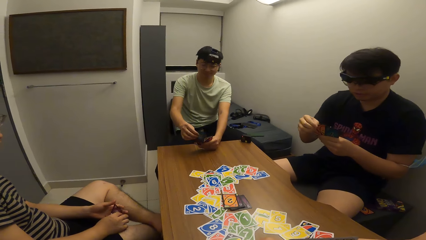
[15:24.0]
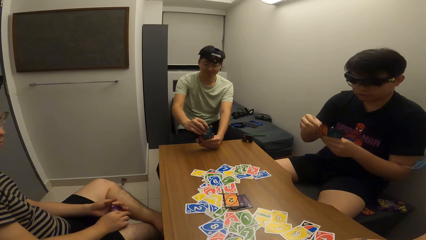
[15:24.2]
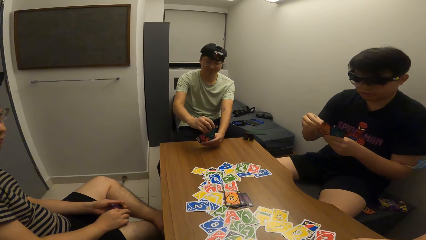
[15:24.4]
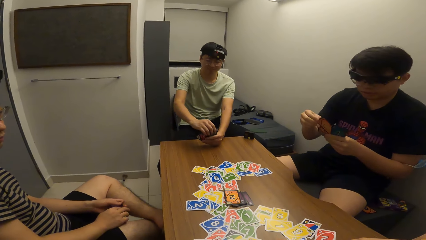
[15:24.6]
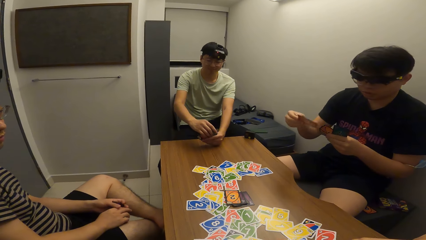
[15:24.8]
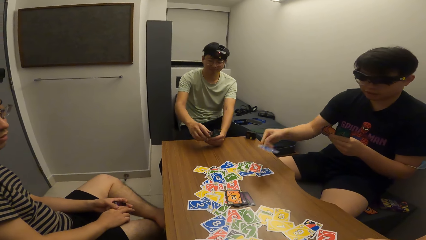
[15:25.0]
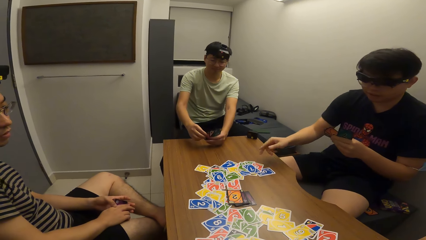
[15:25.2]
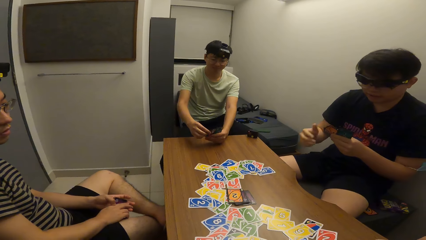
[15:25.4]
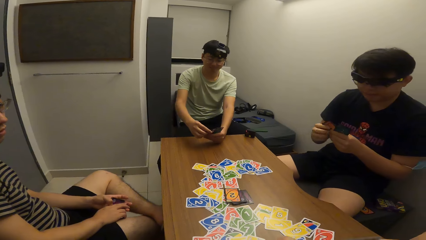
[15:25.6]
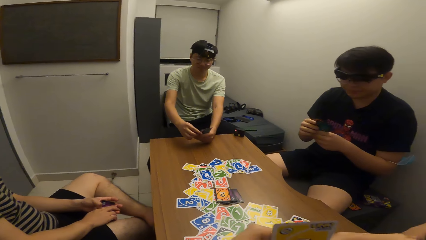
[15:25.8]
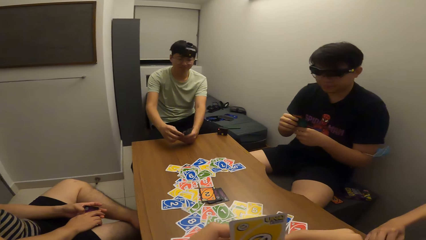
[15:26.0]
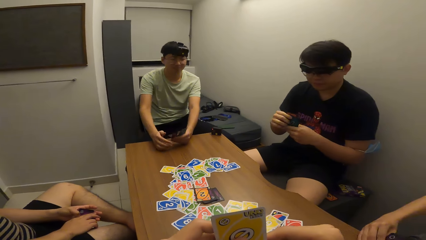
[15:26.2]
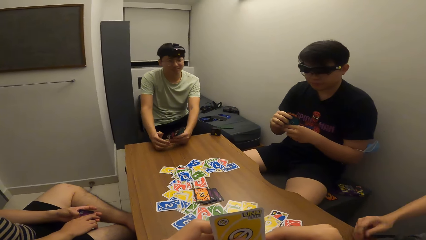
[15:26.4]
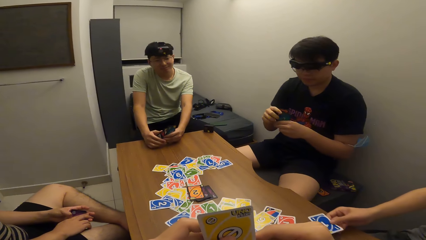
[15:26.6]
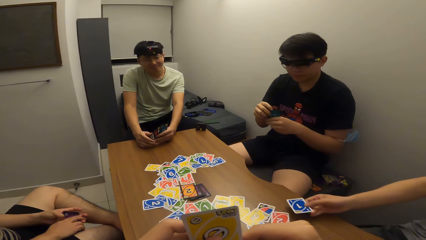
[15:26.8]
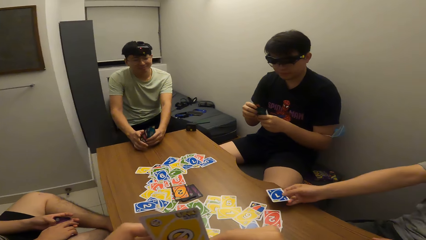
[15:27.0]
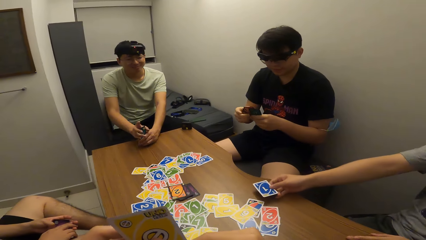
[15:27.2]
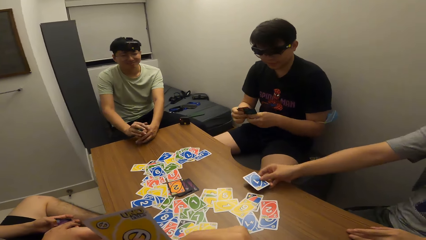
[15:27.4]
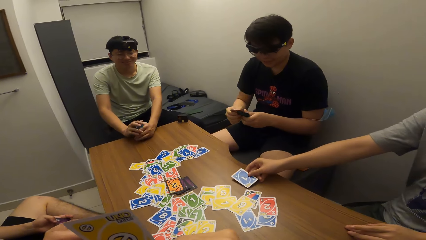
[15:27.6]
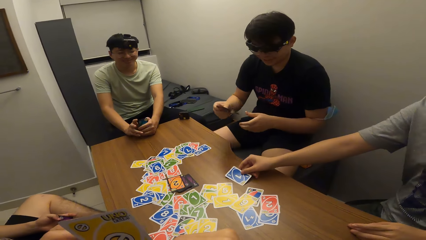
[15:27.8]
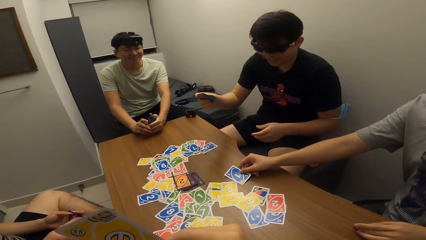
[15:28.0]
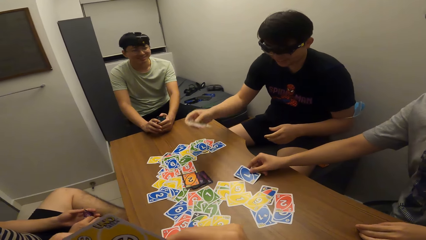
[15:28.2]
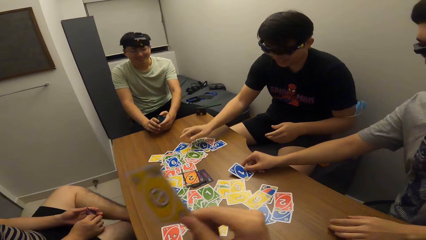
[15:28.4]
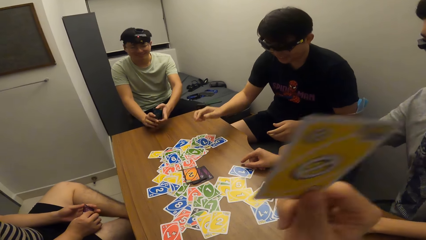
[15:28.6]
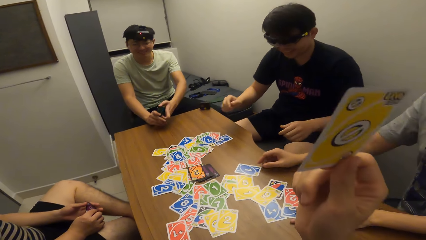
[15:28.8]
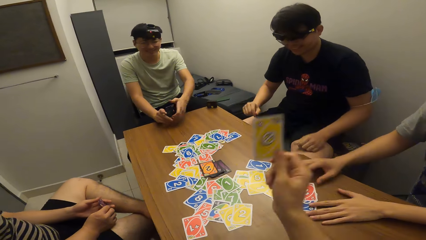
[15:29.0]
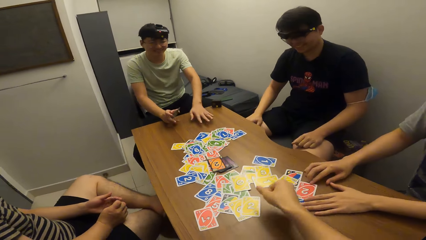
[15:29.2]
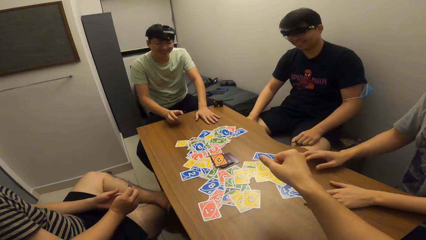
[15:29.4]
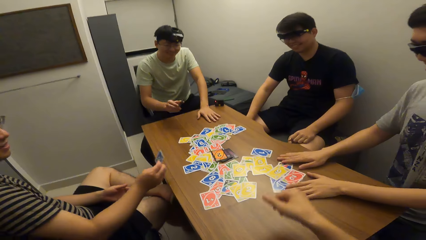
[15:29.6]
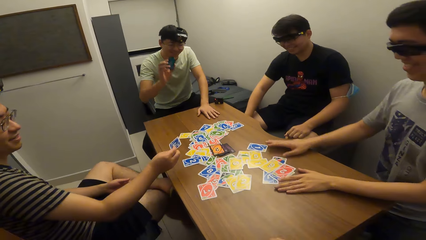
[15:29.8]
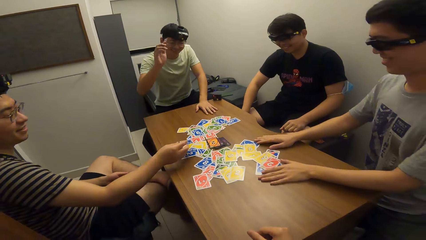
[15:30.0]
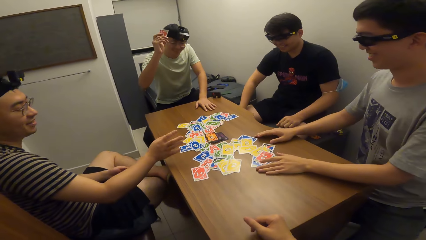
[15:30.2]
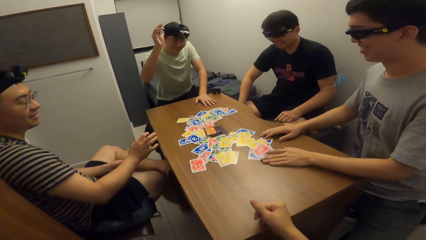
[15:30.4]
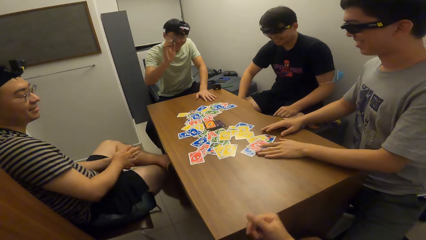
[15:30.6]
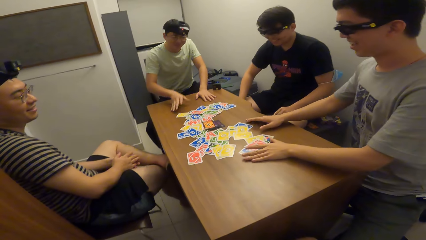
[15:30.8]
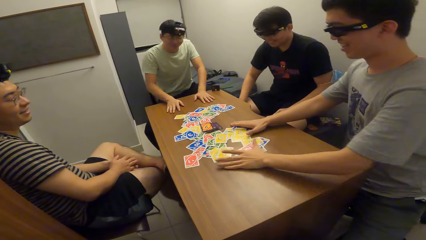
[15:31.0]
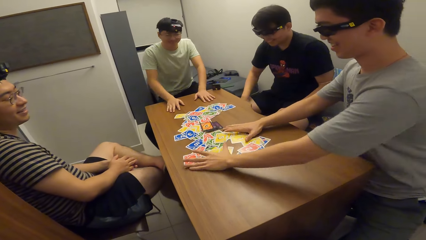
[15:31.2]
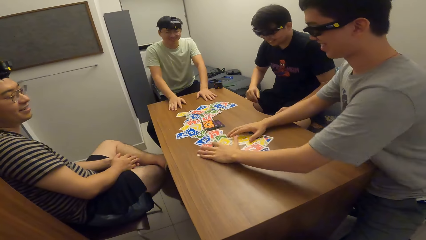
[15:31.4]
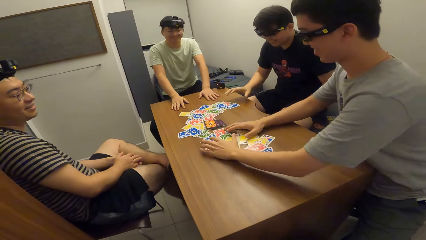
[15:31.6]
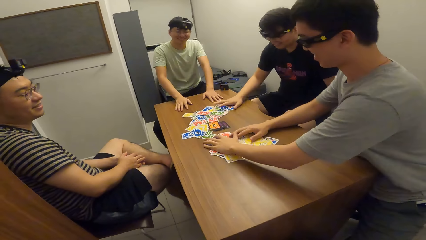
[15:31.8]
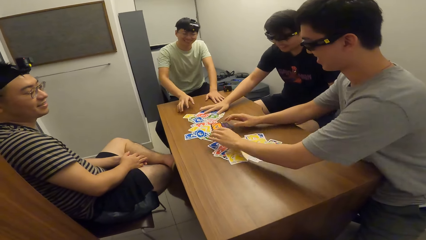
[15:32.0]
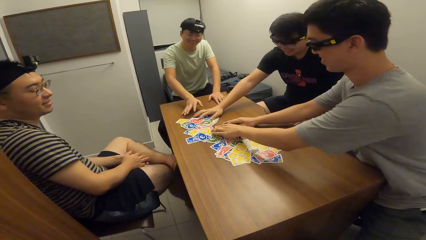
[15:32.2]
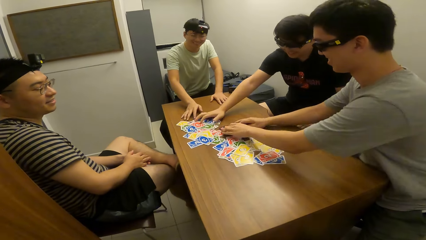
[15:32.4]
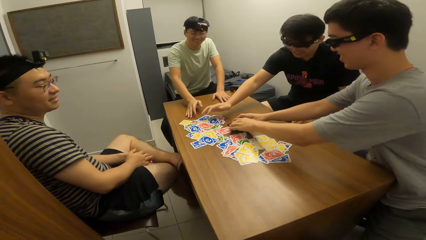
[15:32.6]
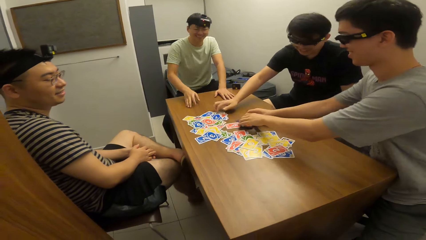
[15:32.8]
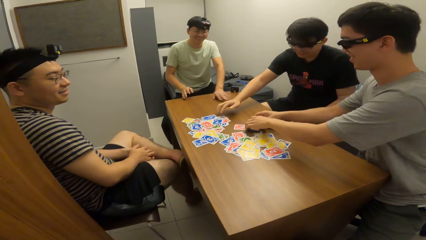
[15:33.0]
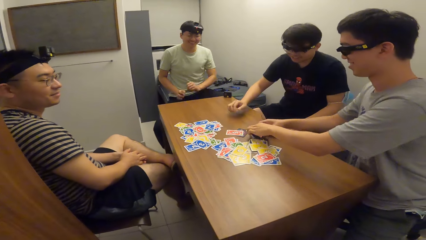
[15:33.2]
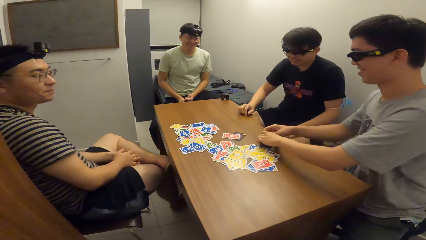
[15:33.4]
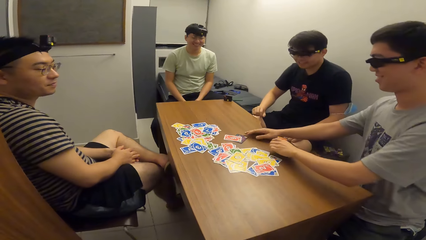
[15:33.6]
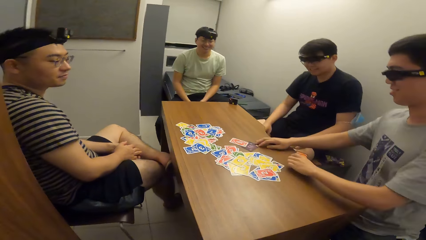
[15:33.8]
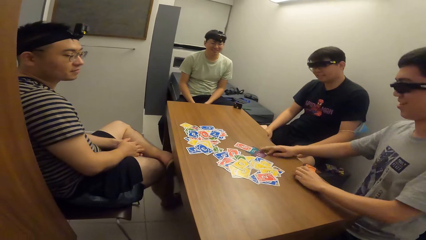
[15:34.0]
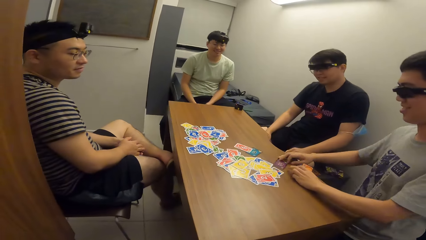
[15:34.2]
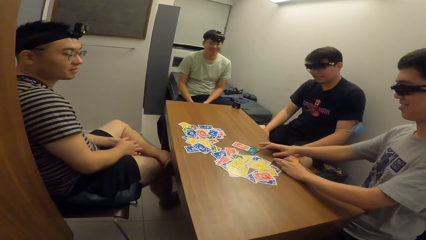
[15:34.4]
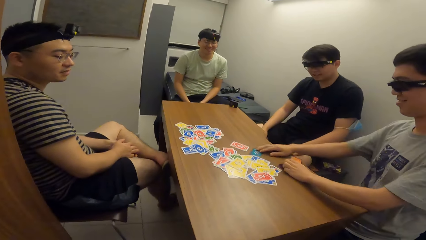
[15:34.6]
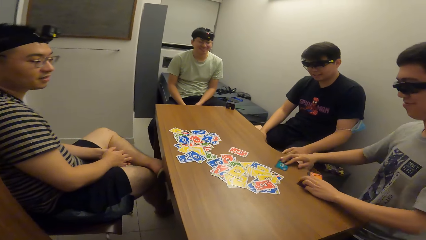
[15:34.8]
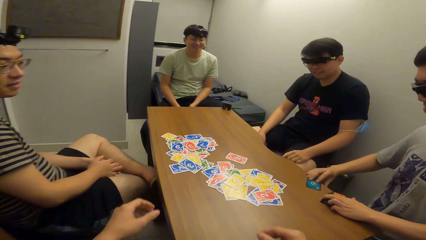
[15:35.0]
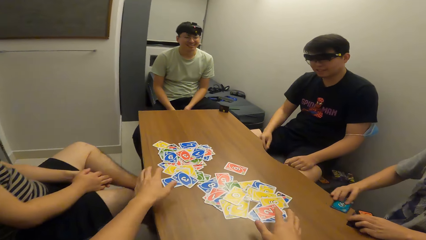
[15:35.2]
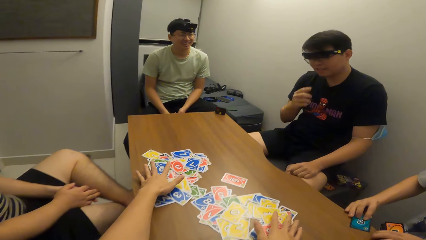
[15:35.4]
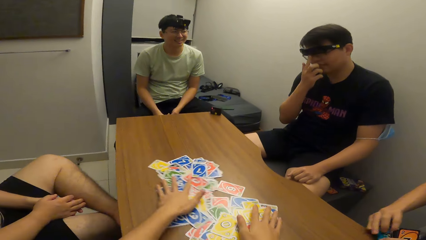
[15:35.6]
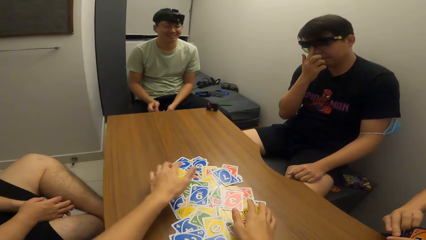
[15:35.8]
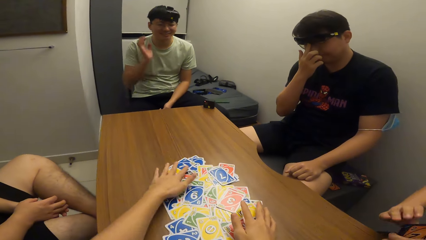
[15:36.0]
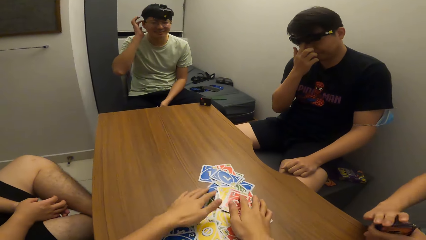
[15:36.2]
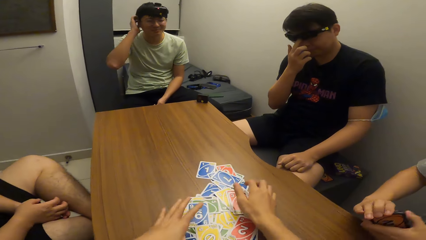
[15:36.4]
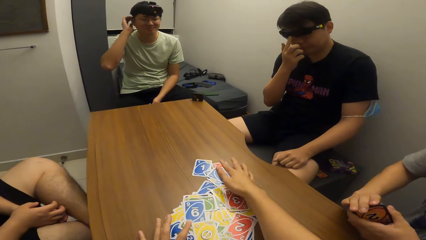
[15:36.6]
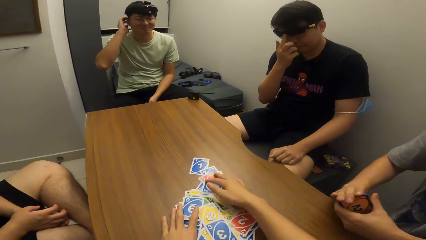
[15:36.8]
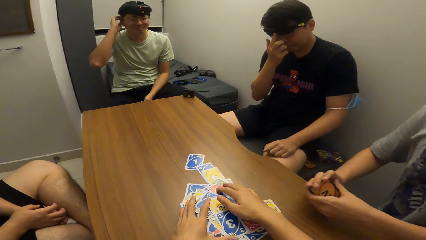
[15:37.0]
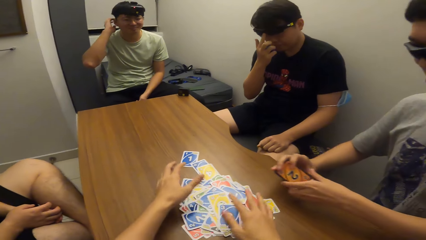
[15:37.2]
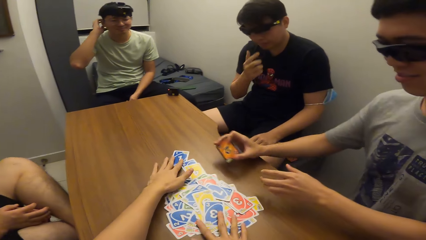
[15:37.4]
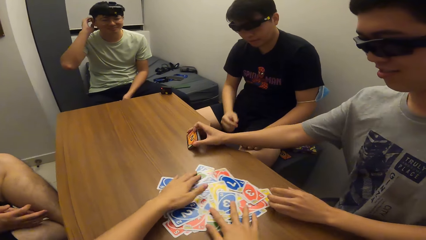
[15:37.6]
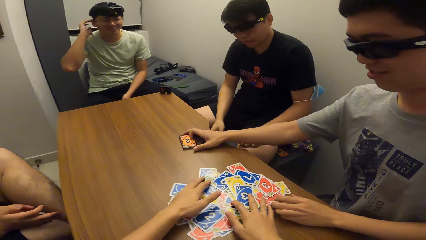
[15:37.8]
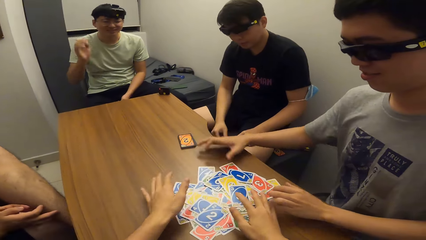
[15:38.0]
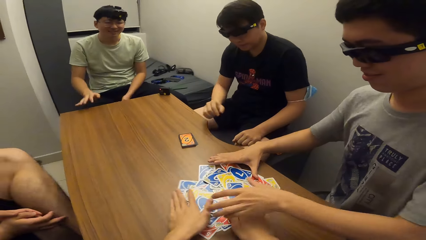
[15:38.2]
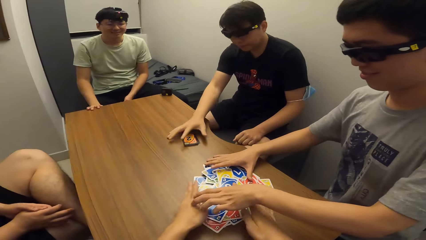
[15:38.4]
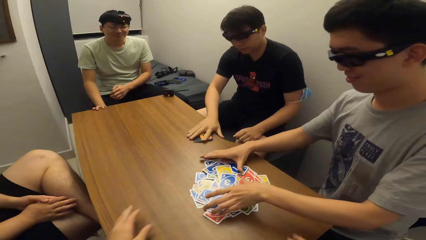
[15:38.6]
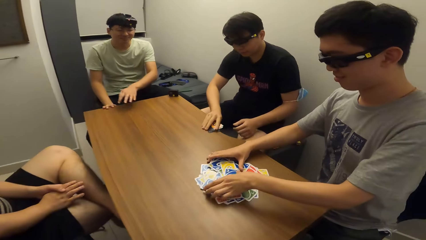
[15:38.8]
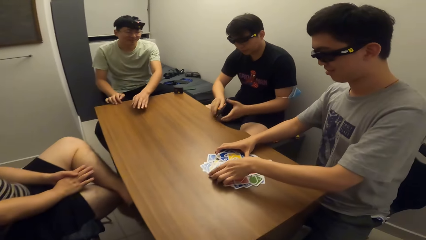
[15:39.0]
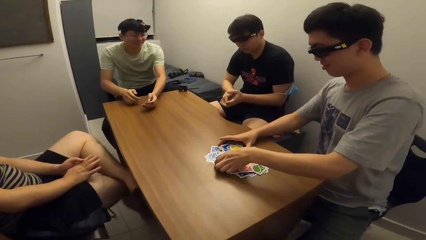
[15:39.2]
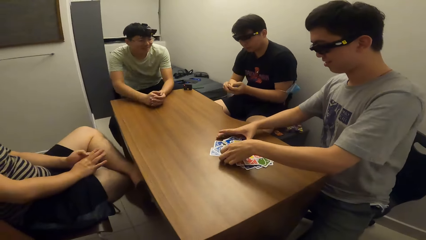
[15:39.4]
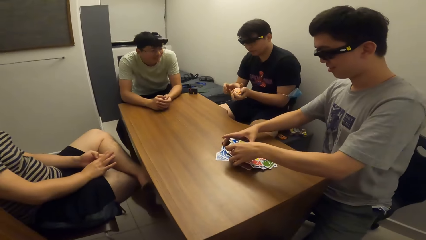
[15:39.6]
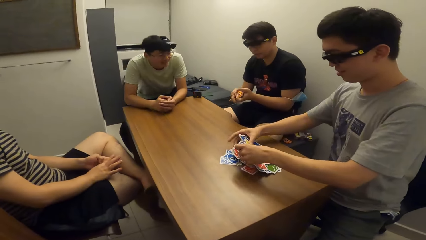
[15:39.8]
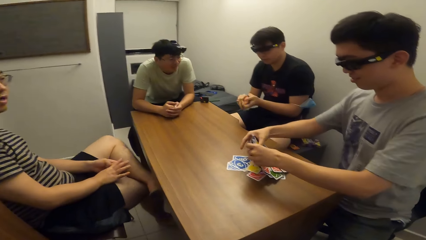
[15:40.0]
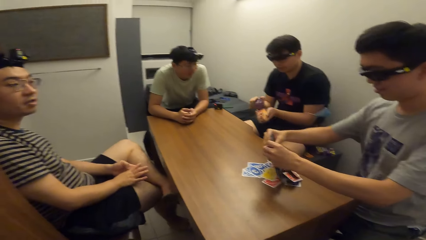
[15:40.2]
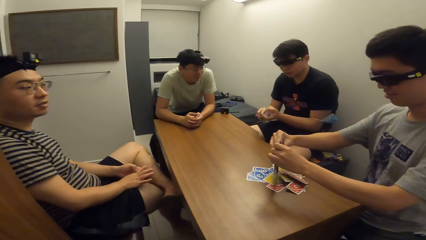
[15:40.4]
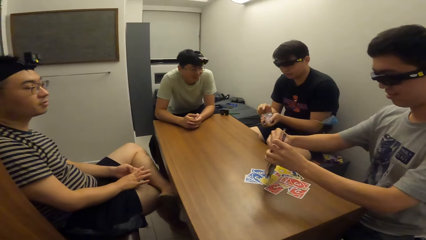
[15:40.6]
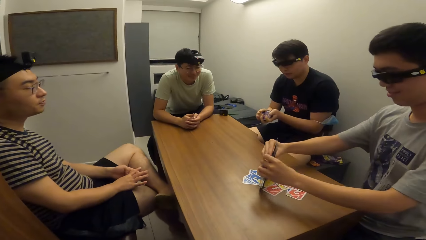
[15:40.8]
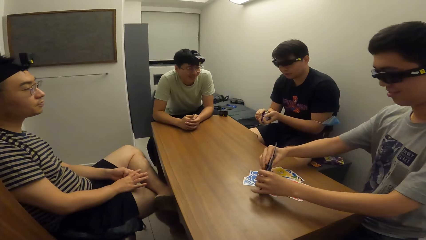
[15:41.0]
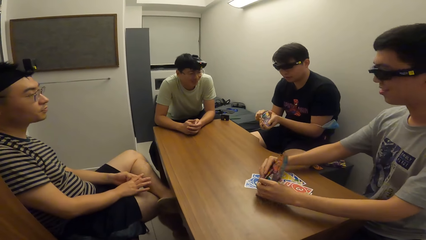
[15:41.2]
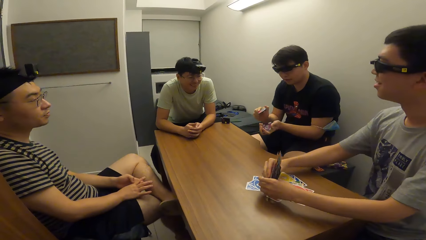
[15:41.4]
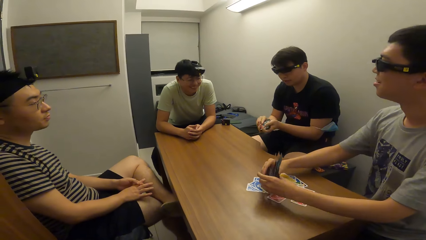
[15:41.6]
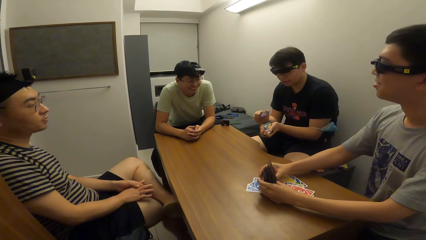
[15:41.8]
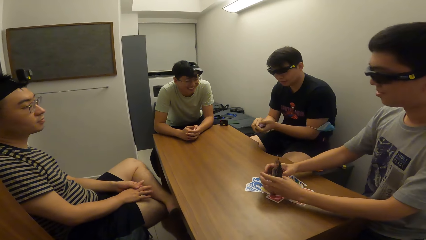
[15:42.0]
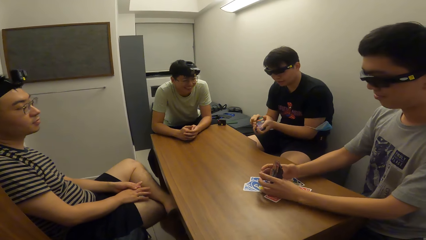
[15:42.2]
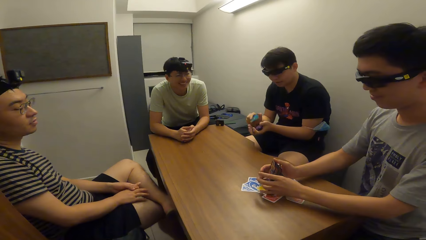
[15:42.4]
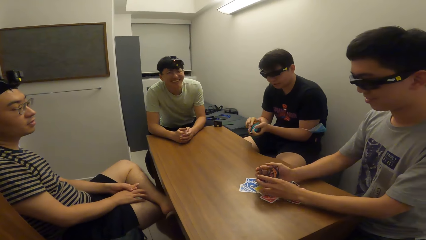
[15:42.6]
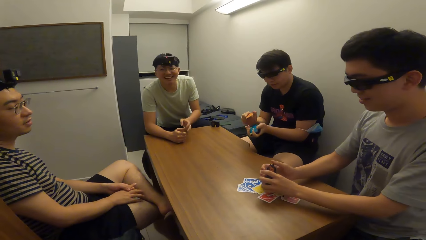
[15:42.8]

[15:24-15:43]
The first man plays a card on the table with his right hand. The second man plays a card on the table with his right hand. The first man drops the cards in his right hand. The camera wearer drops the cards in his right hand on the table. The second man adjusts the cards on the table with both hands. The third man drops the cards in his right hand on the table. The second man shuffles the cards on the table. The fourth man drops the cards in his right hand. The second man adjusts the cards on the table with his right hand. The first man shuffles the cards on the table. The second man picks cards from the table. The camera wearer adjusts the cards on the table with both hands. The first man scratches his face with his right hand. The camera wearer shuffles the cards on the table. The fourth man scratches his face with his right hand. The second man drops the cards in his right hand on the table. The camera wearer passes the cards on the table to the second man. The fourth man places his hands on the table. The first man picks the deck of cards on the table with his right hand. The second man arranges the cards on the table. The first man shuffles the deck of cards with both hands.
